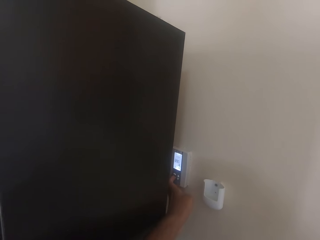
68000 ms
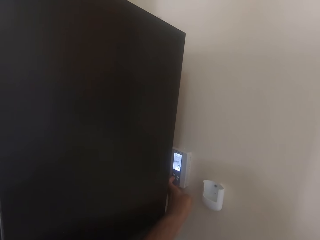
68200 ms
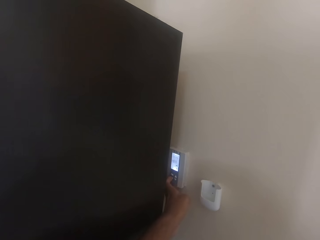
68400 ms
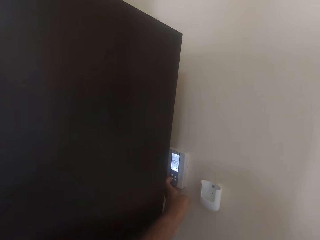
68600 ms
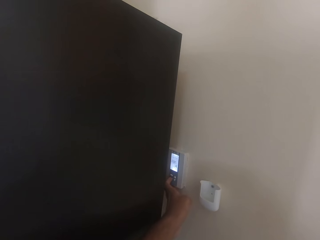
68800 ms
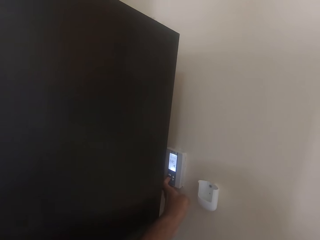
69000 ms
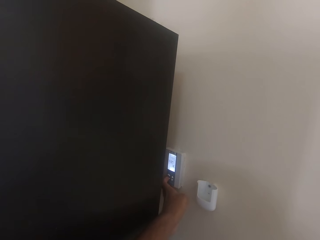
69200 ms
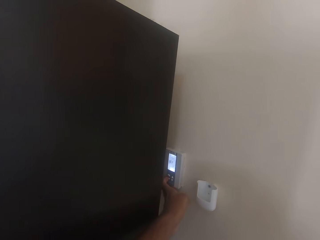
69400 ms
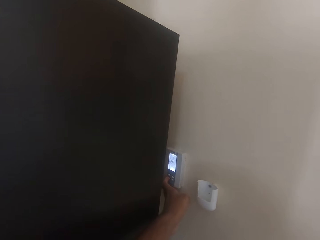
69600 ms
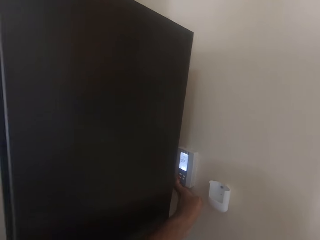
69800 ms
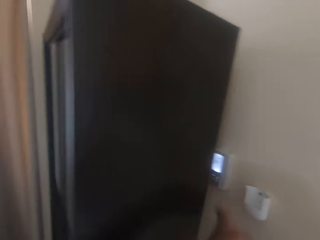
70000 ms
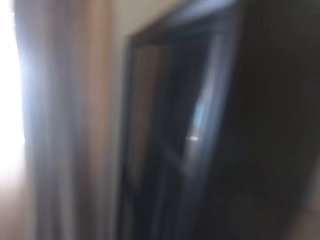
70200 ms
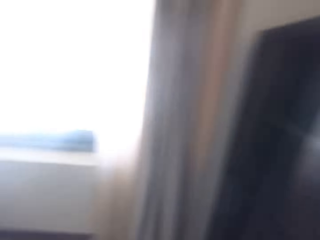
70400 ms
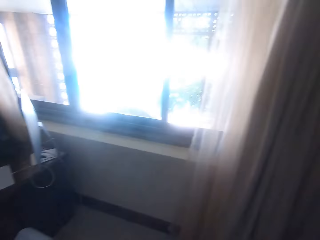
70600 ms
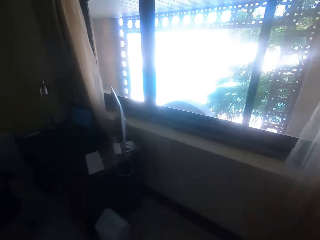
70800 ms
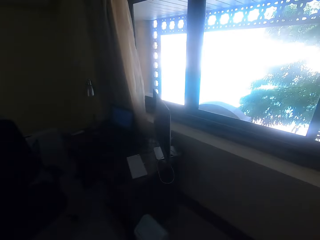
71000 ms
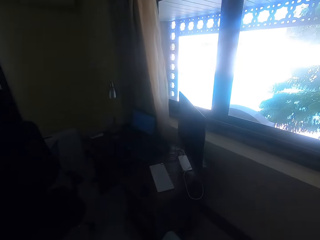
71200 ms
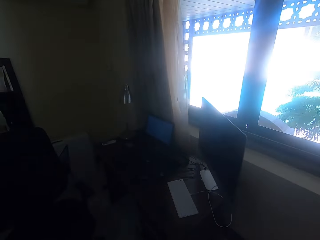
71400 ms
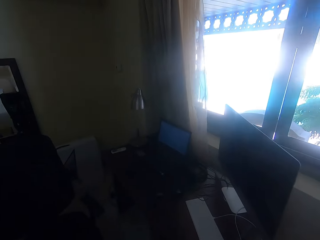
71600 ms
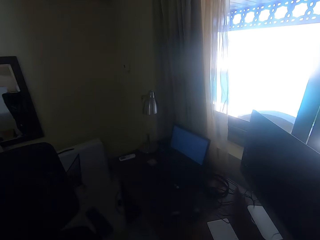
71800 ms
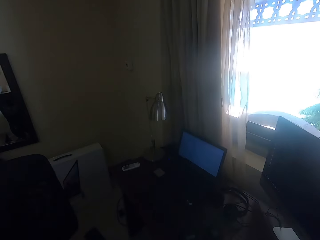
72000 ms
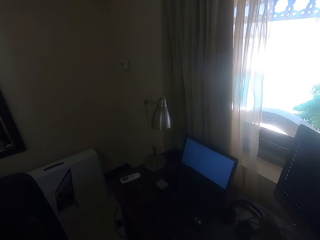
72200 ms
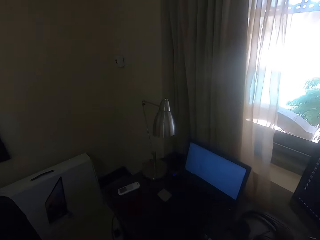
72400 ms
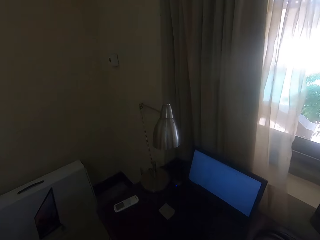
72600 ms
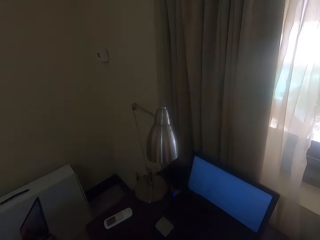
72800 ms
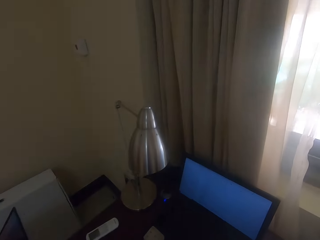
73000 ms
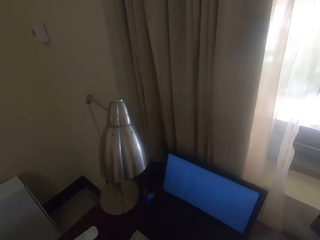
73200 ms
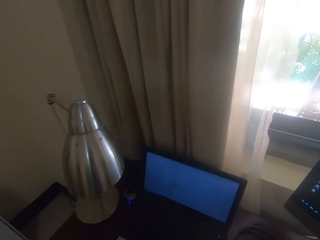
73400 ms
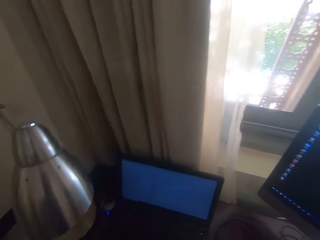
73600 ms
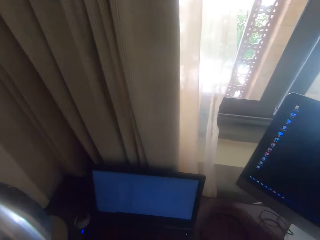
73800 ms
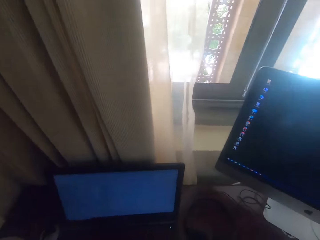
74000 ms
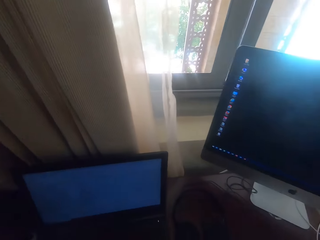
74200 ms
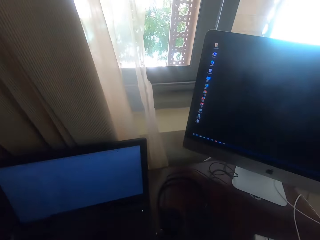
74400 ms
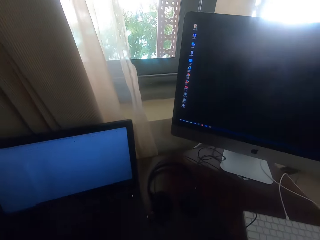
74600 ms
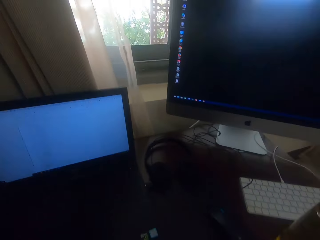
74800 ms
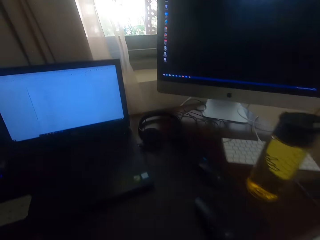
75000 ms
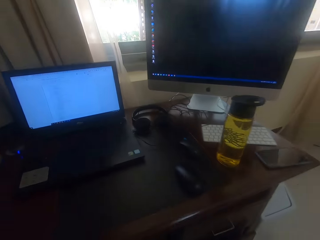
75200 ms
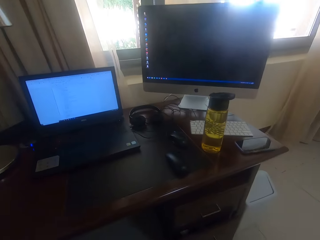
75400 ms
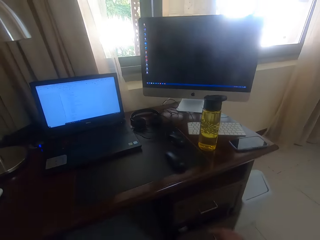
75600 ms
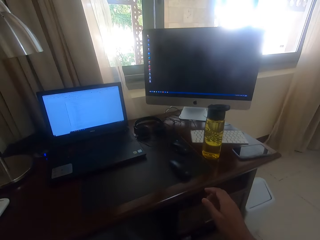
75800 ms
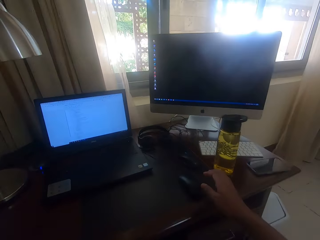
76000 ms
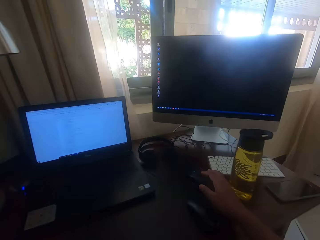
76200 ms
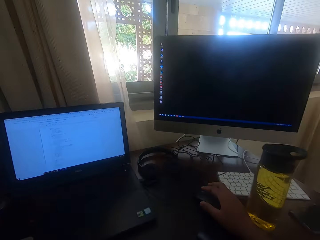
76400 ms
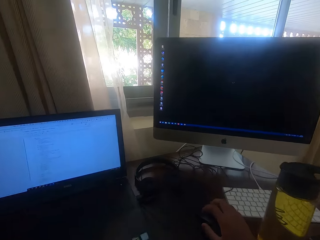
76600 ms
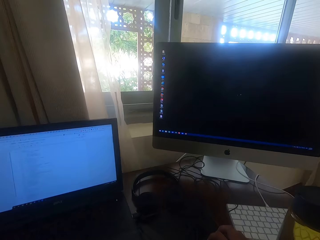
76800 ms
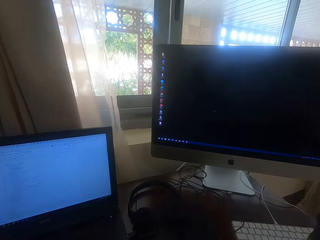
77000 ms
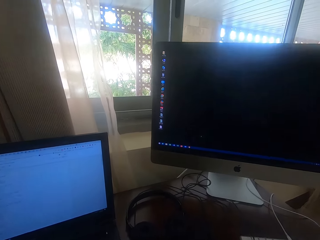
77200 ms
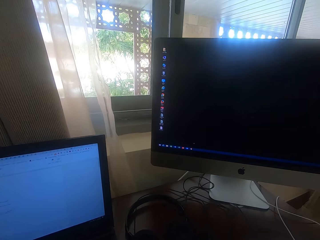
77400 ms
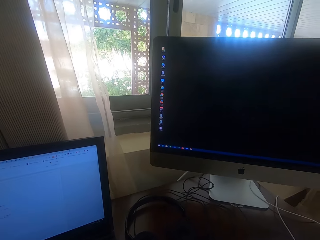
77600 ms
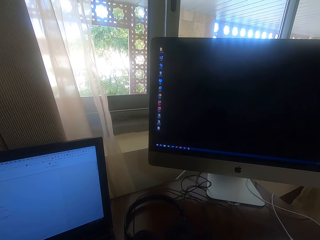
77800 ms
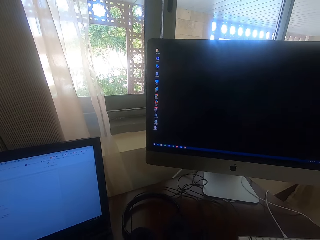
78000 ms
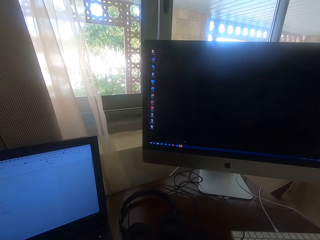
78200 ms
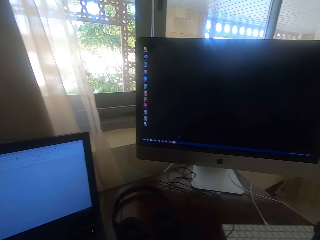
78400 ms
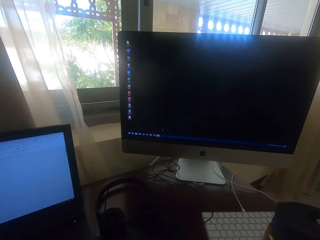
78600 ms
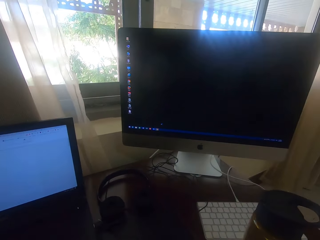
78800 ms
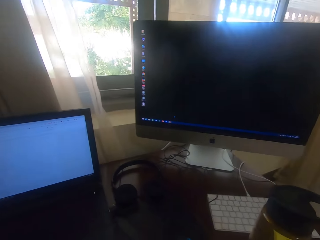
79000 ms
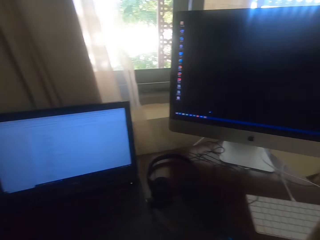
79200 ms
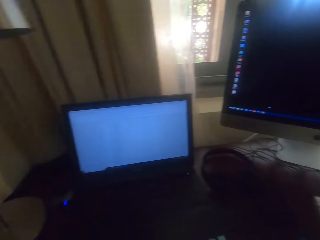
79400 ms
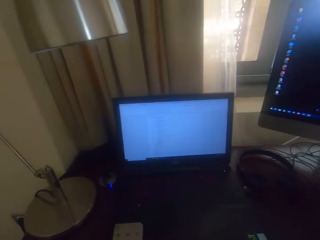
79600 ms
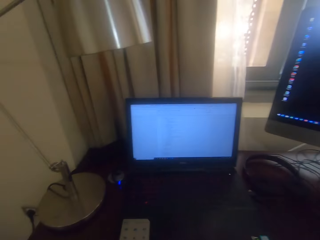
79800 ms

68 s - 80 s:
The camera wearer walks in the house. They touch a mouse. They sit at a table. They hold the mouse.

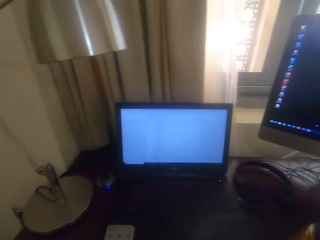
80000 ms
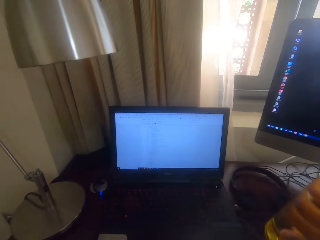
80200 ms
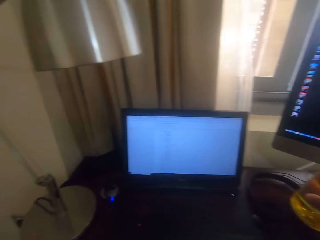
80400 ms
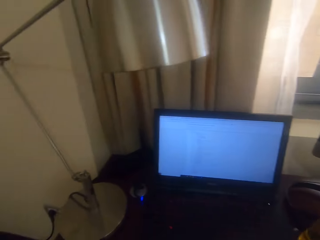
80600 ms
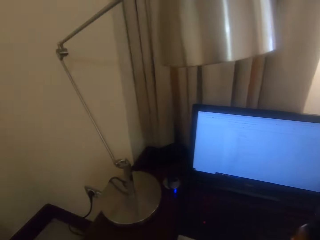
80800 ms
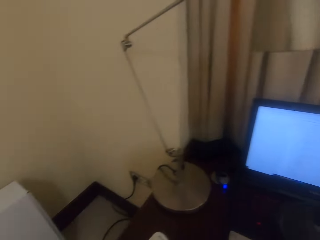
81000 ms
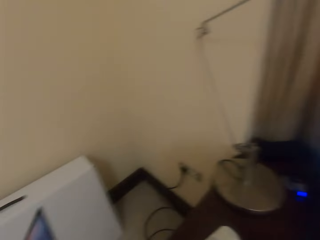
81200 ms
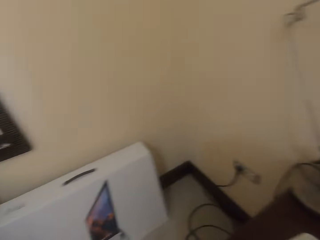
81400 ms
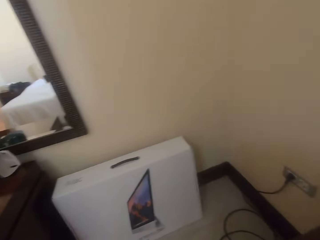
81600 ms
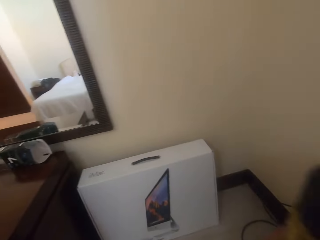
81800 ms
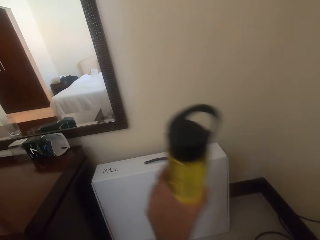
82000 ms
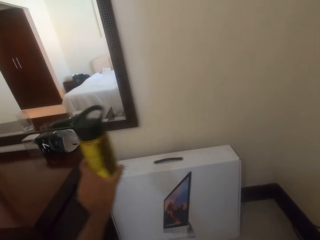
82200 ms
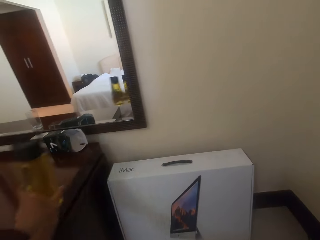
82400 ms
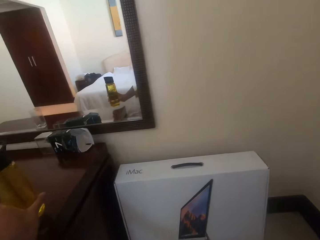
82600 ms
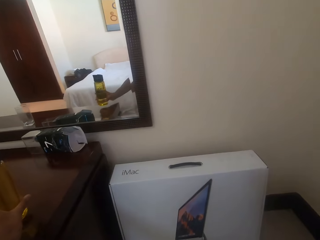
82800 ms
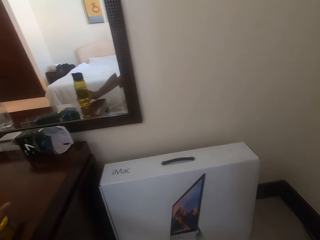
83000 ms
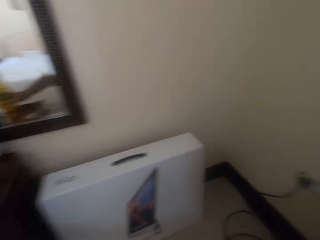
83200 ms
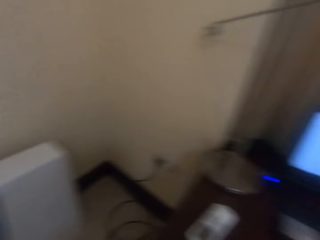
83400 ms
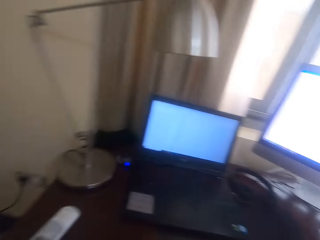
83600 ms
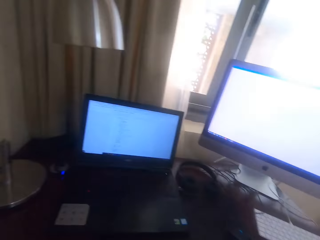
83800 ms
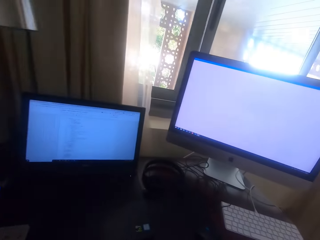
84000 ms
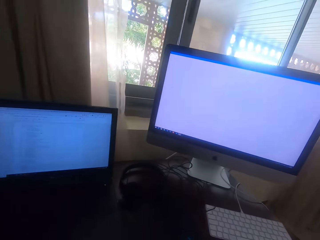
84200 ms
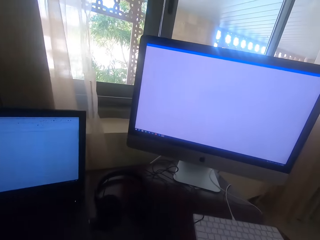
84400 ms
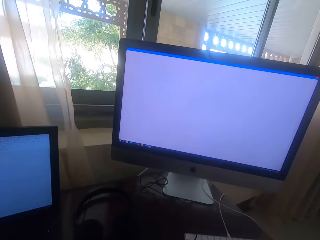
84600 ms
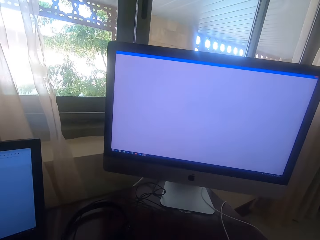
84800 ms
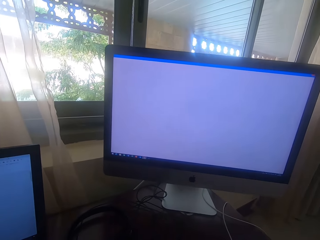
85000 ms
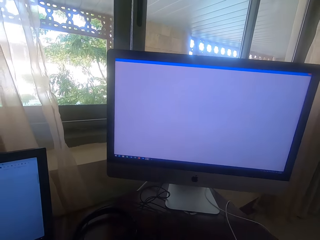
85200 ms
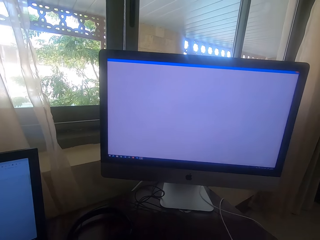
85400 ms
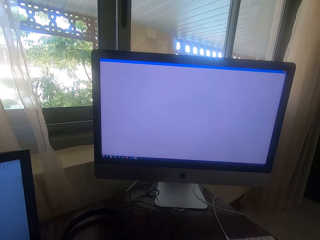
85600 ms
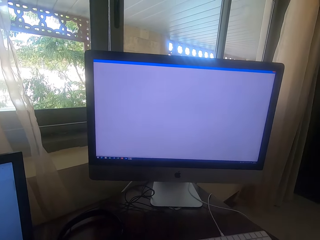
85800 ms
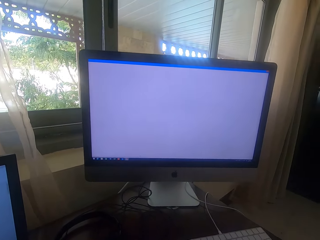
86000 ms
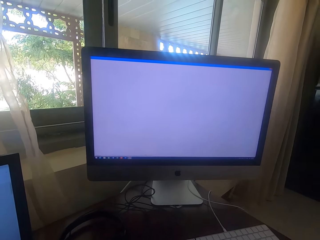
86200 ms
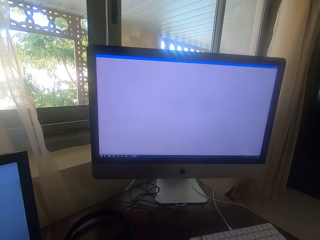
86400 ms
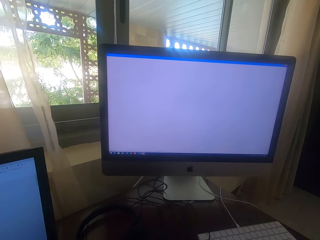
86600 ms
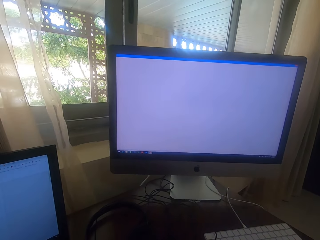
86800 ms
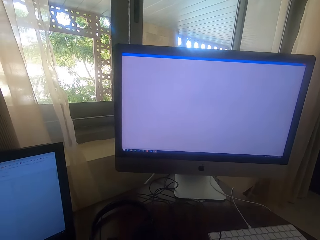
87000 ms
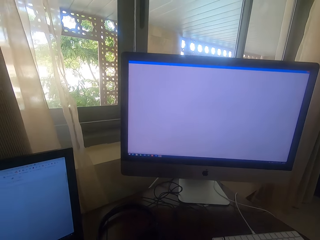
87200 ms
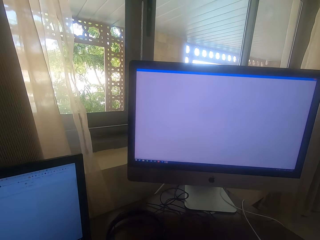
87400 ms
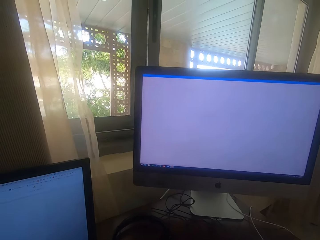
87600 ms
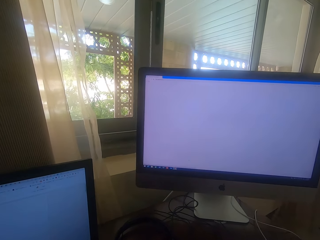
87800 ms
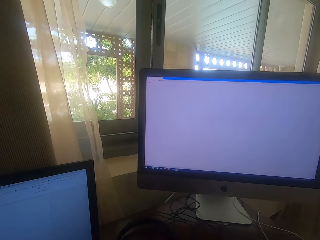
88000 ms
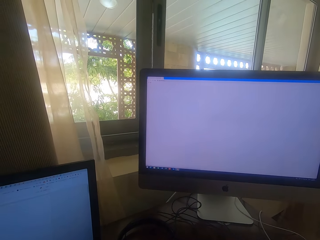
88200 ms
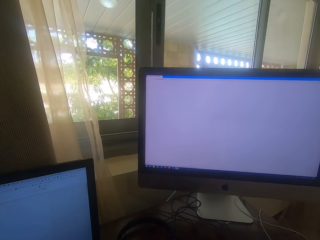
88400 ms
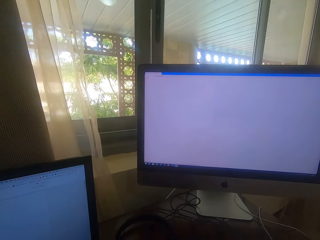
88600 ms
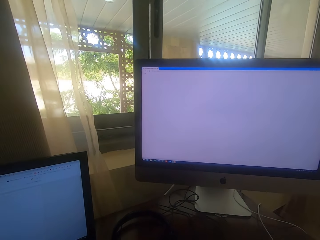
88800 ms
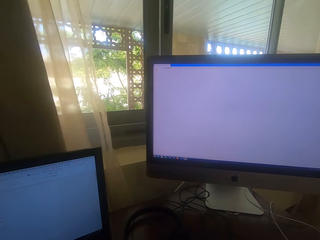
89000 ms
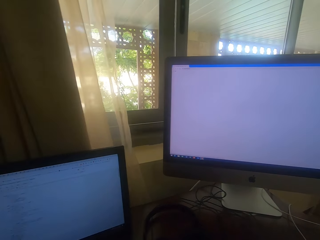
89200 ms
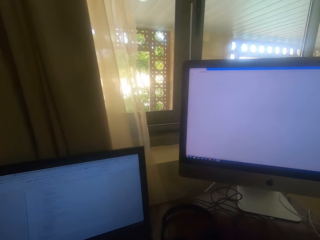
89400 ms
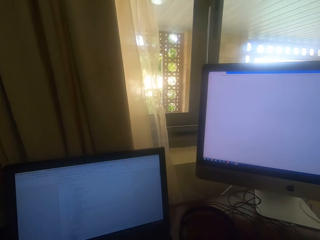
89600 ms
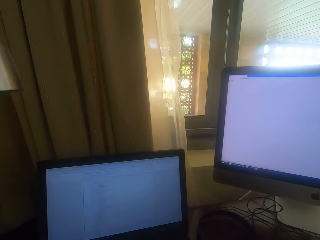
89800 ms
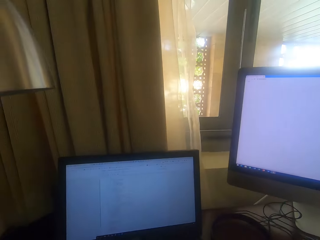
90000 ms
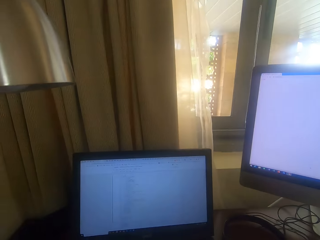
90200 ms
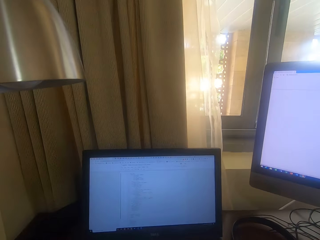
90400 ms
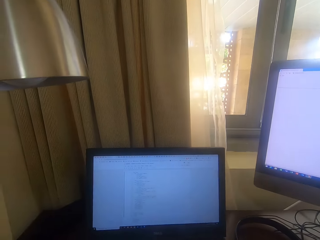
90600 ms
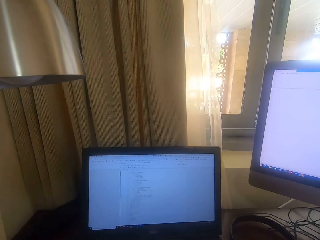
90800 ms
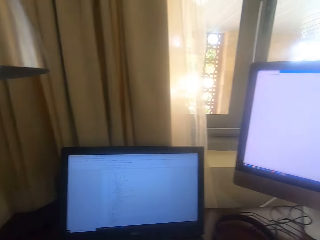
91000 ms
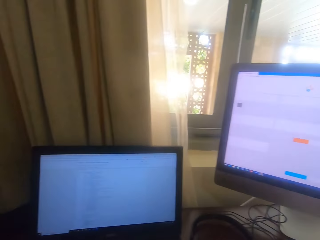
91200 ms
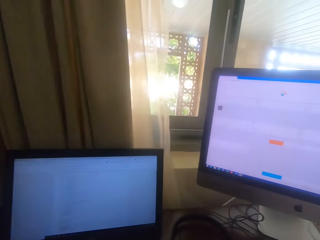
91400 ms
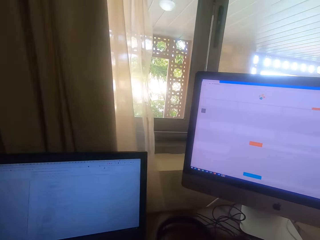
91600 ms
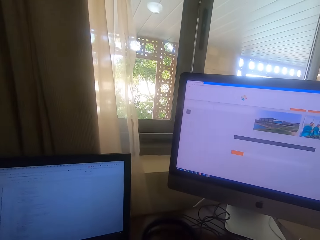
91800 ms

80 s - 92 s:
The camera wearer drinks water. They lift a bottle. They put the bottle on the table. They turn to a computer. They look at the monitor.
